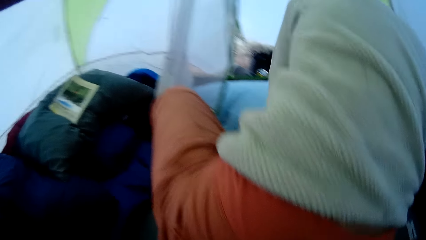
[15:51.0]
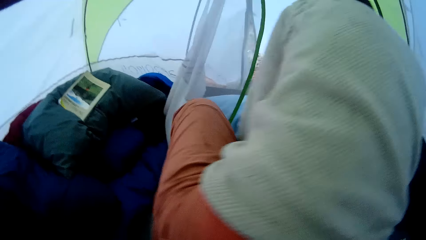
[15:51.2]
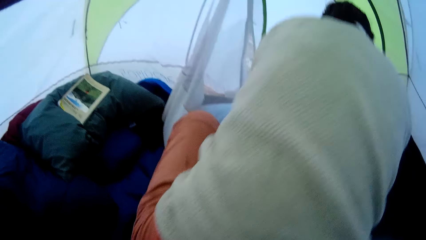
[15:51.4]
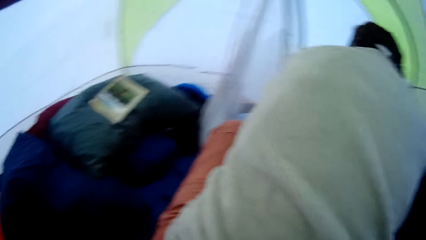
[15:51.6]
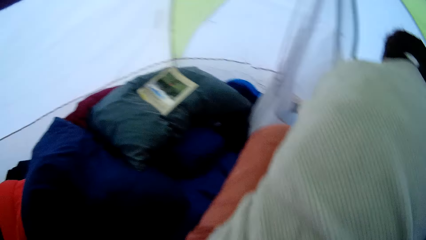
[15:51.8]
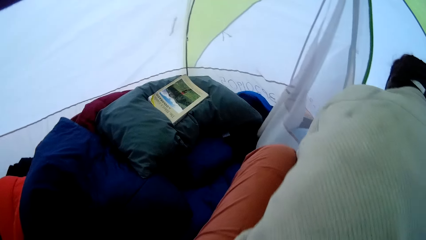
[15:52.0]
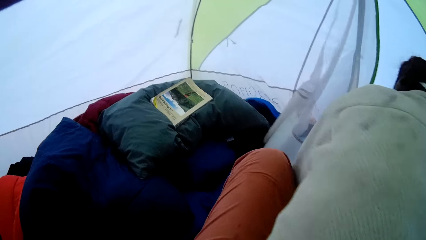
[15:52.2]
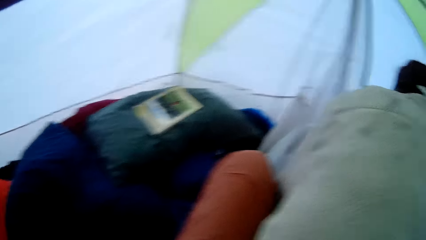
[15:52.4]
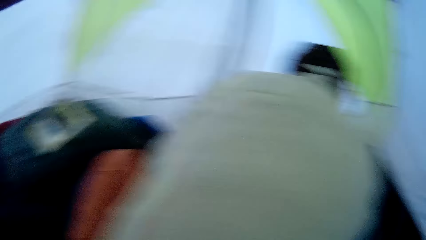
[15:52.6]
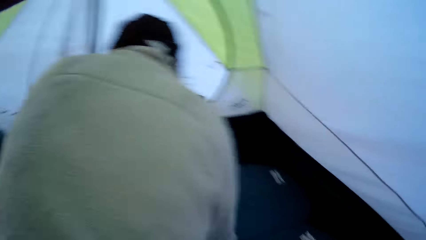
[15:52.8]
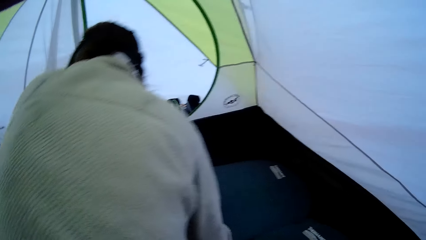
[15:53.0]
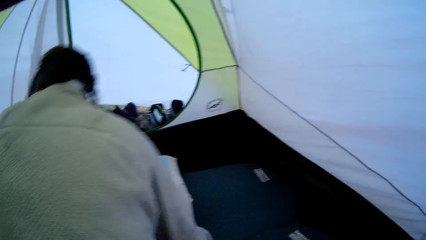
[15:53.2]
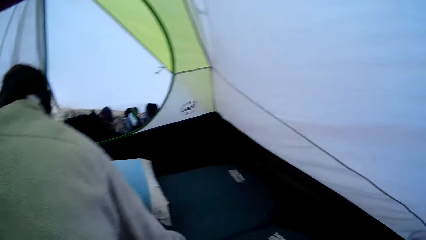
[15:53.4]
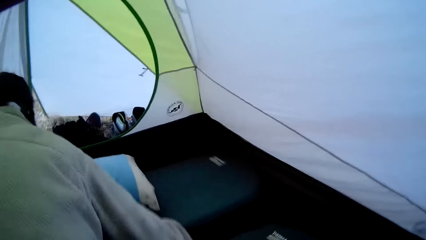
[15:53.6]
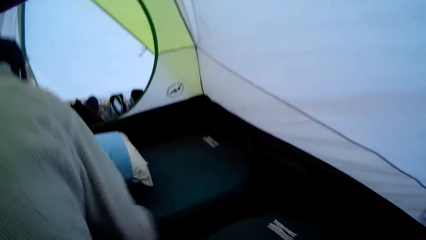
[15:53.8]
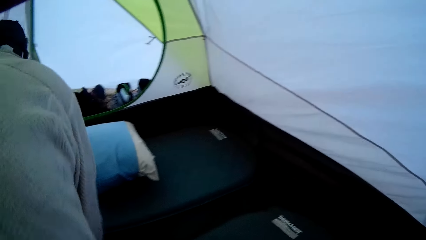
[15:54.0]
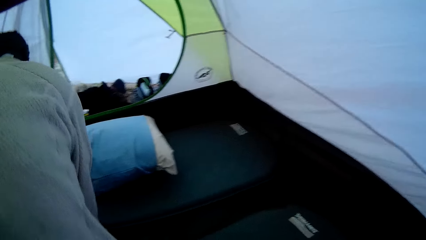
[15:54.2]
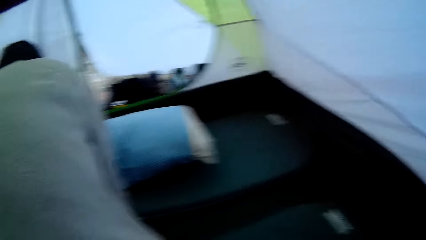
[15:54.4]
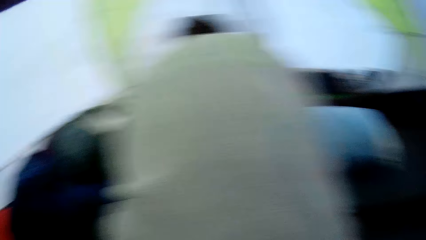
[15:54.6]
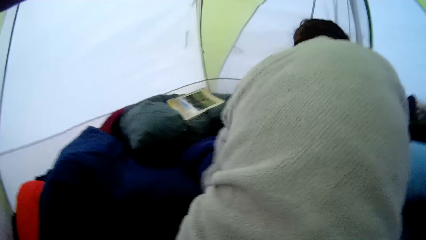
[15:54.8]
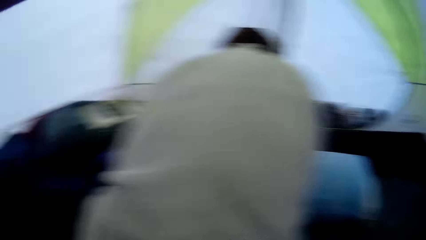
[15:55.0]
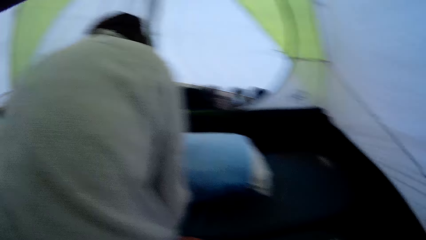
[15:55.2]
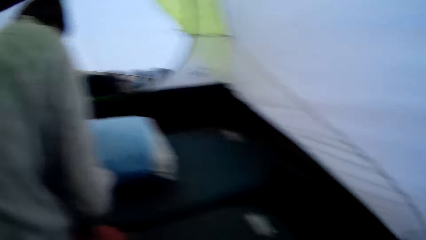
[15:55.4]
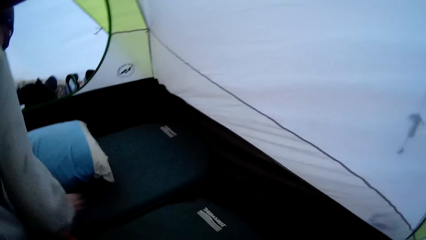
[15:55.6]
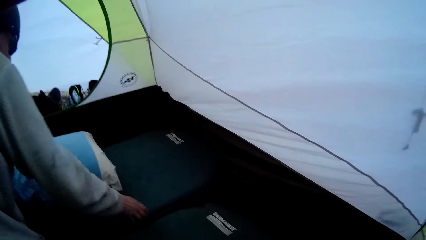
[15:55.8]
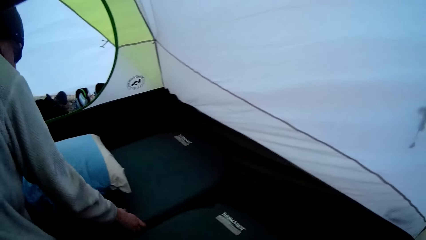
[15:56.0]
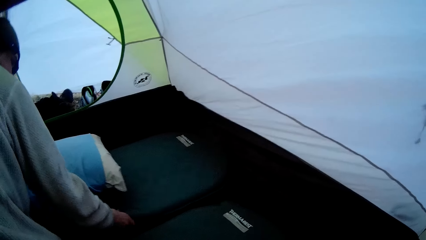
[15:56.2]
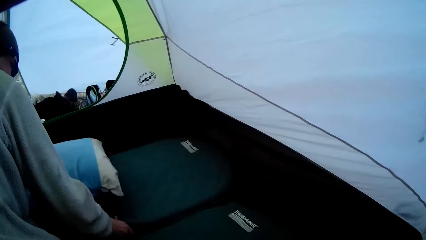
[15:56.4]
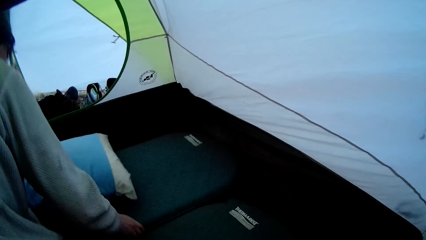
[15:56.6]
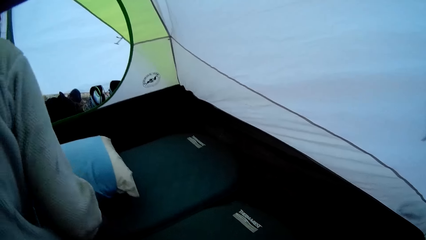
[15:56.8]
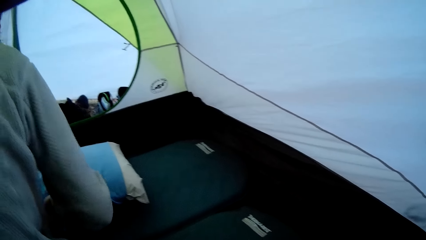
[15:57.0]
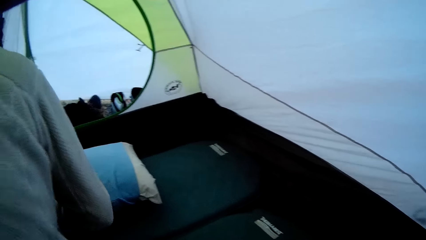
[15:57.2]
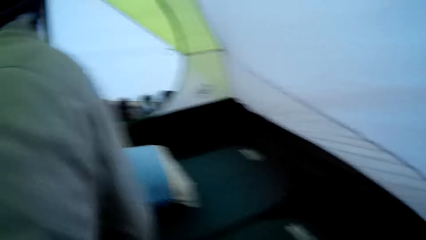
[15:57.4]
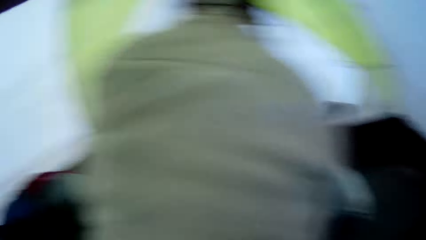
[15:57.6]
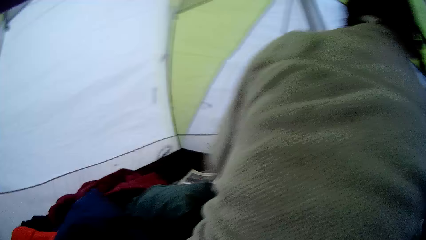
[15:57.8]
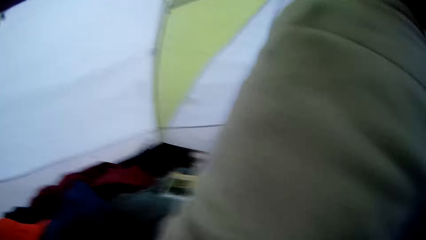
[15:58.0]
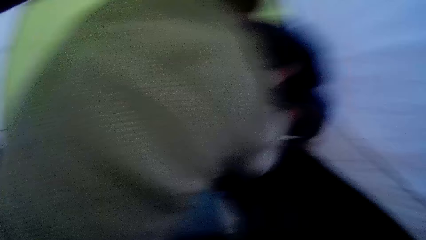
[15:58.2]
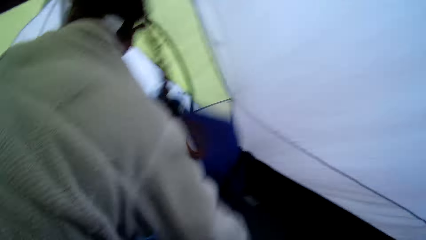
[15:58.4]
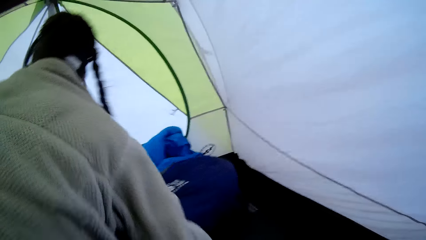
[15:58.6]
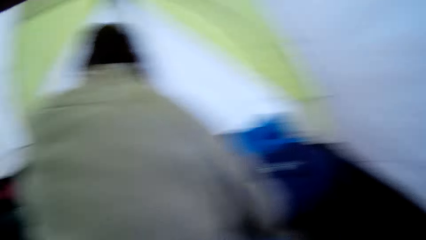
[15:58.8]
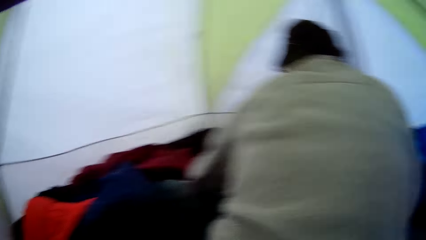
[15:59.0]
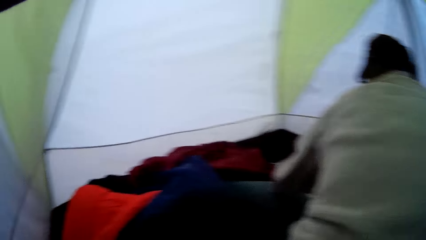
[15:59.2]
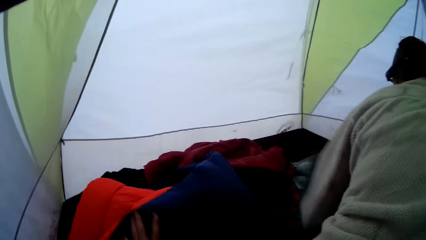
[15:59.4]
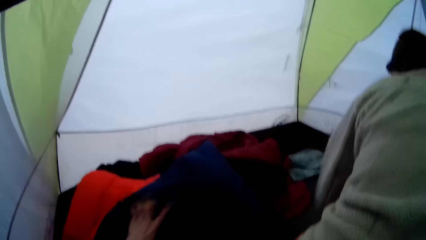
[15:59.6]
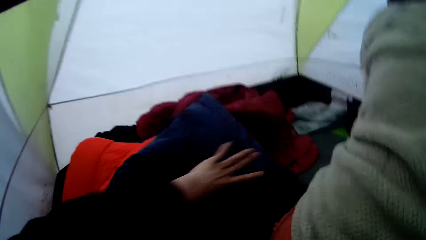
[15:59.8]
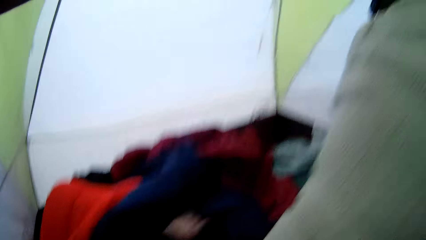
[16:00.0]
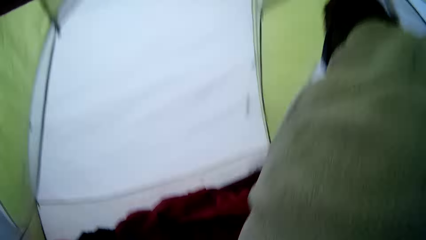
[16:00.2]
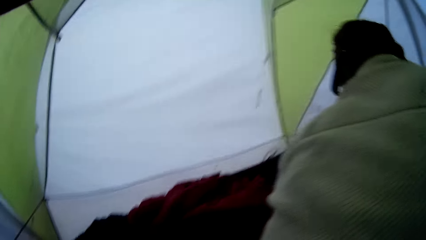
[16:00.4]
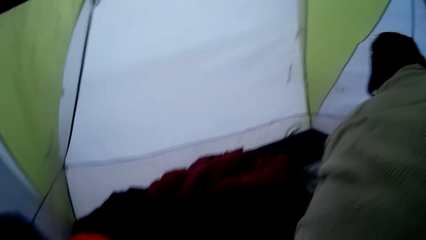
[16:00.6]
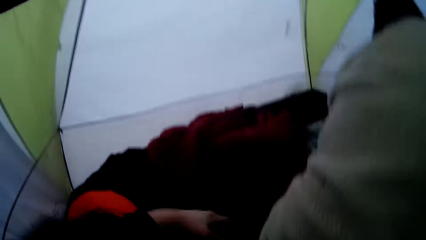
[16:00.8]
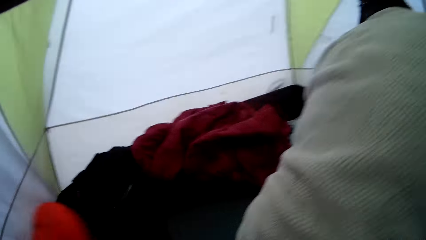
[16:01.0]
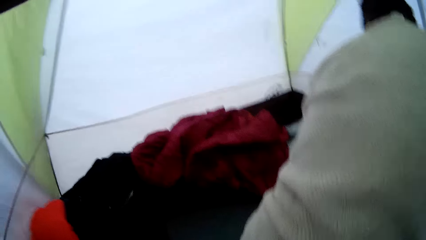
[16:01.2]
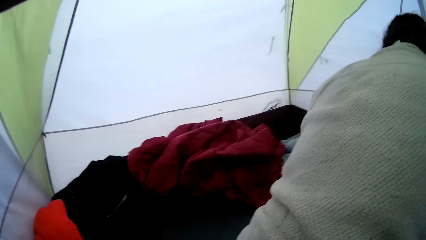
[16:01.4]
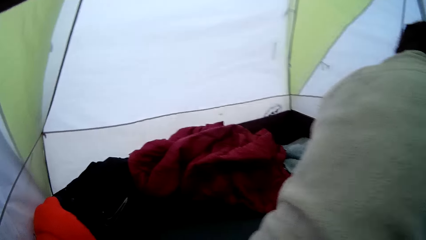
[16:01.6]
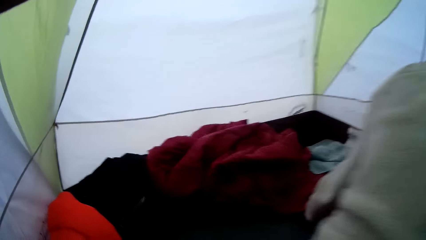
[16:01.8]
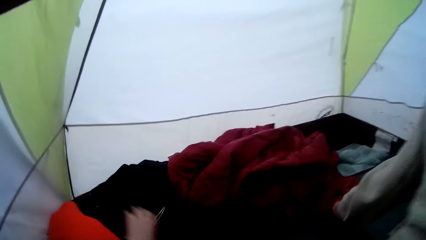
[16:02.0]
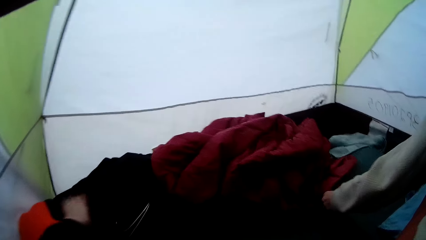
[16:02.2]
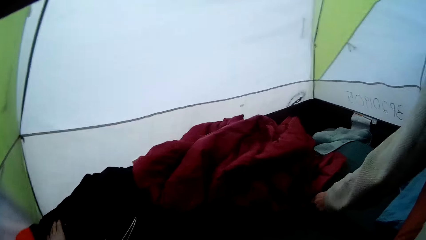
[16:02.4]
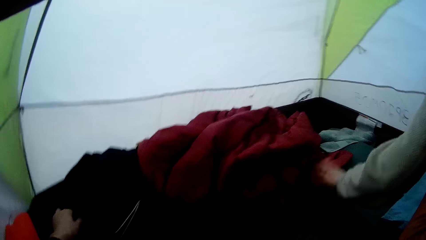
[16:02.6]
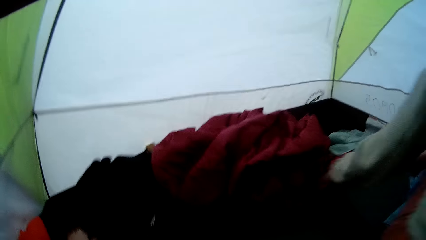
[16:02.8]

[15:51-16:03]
A woman moves the sleeping mat. She moves the sleeping mat again. The camera wearer throws the duvet, moves the sleeping bag, pulls the duvet, and touches something.

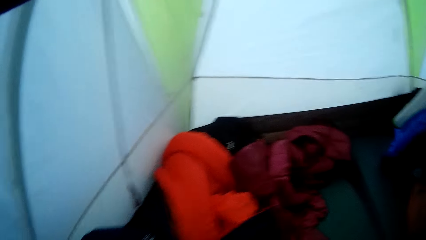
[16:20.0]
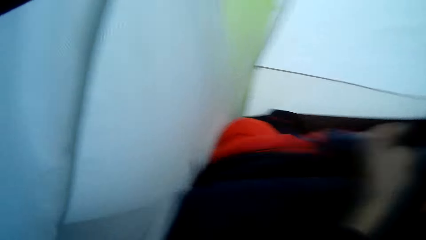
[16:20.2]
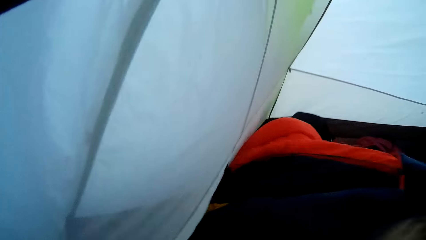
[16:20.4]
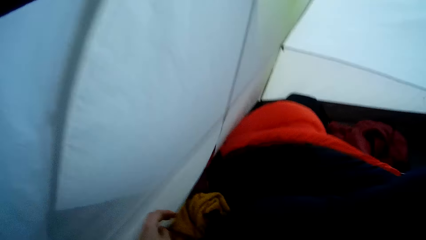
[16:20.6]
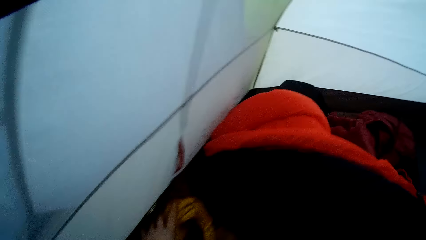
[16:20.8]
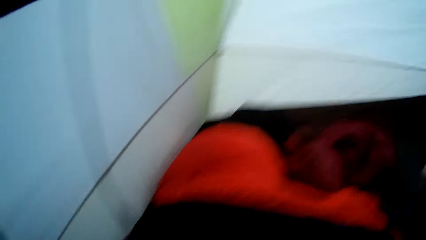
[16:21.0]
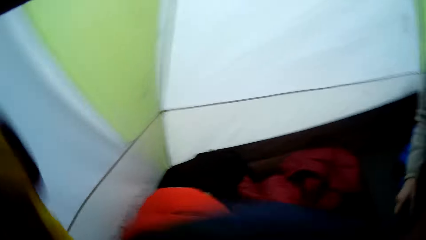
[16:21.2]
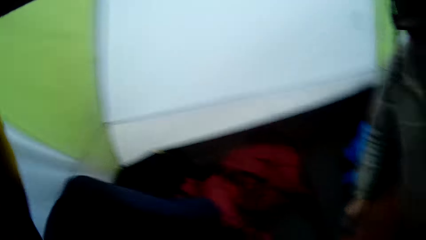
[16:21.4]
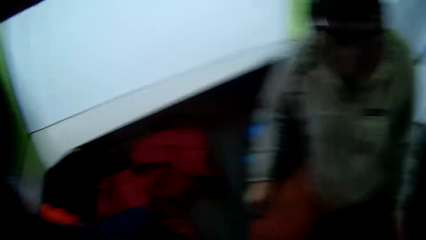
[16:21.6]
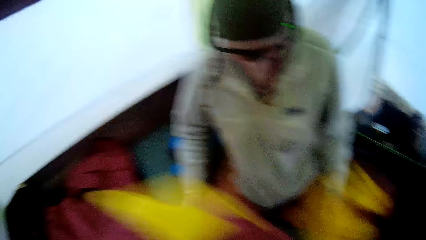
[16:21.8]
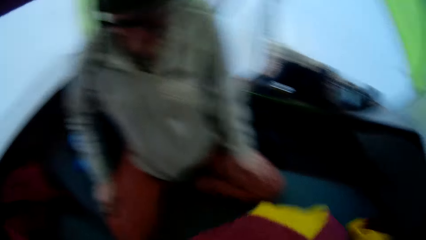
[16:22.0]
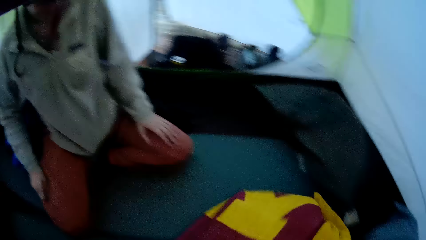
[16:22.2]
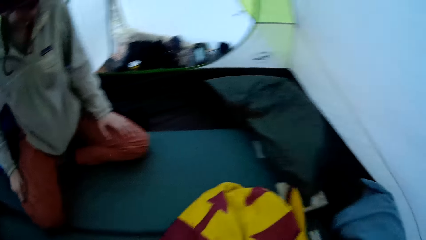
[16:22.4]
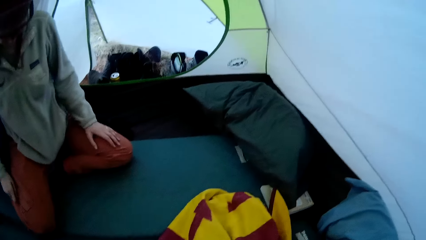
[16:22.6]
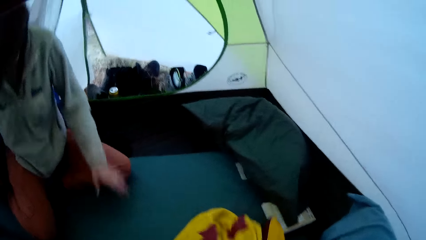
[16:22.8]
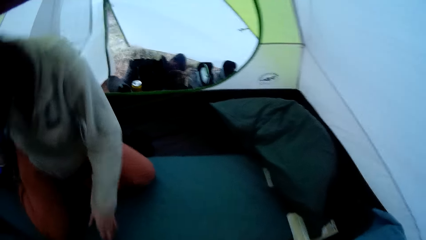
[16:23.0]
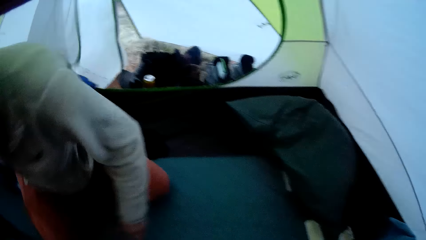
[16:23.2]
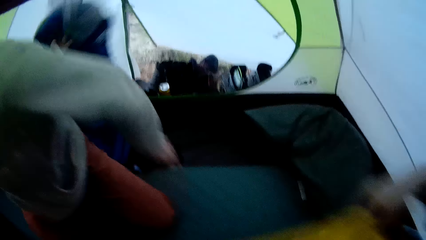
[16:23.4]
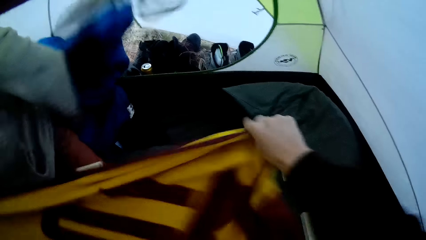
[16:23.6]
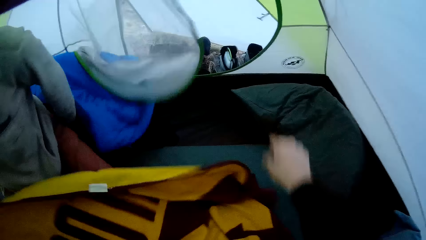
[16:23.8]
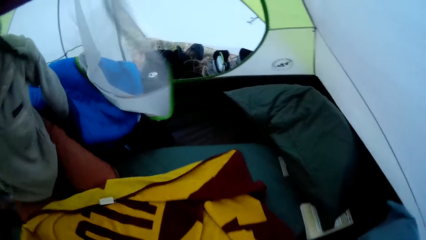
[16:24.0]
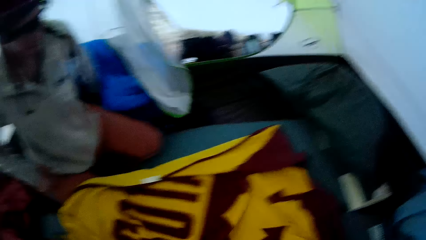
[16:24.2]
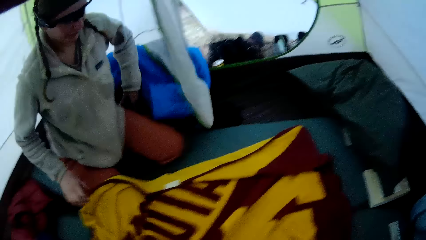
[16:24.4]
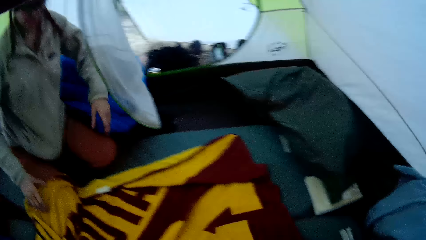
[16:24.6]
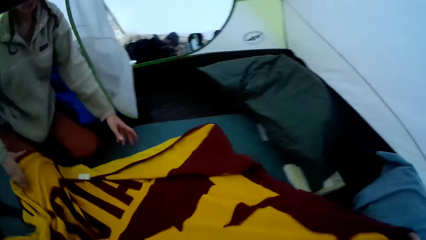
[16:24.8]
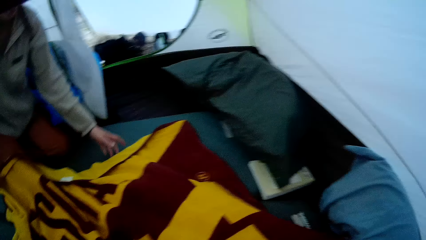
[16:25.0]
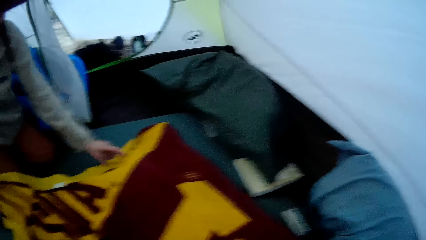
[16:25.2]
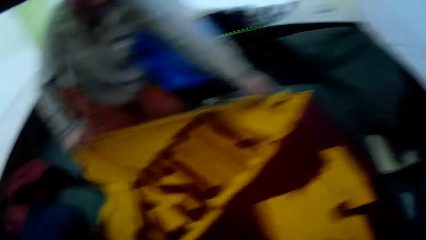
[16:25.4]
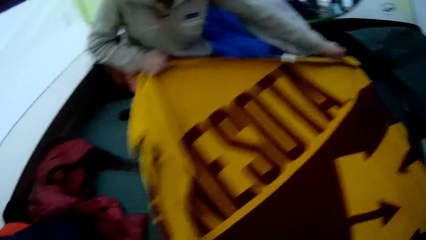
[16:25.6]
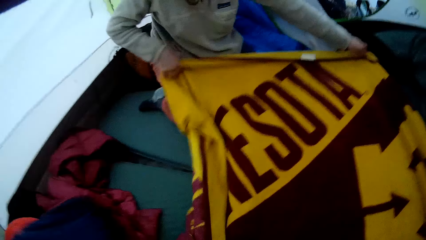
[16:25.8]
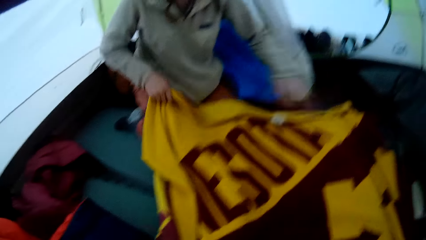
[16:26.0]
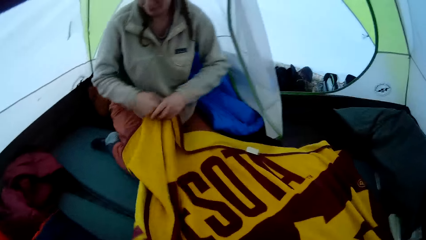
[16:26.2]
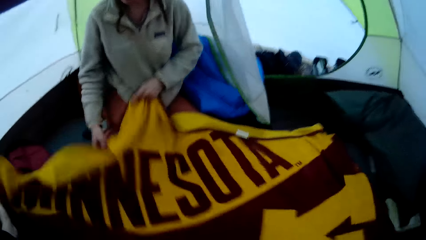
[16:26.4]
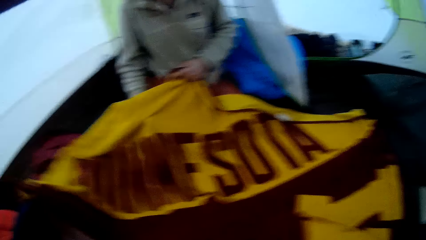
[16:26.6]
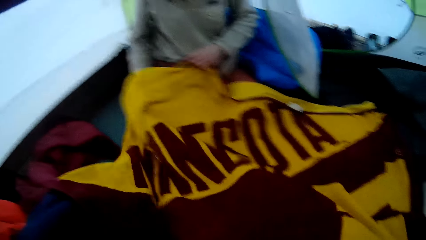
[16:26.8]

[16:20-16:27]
The camera wearer picks up a blanket, pushes a duvet, holds the blanket, spreads a bed cover, and drops the blanket. A woman spreads the bed cover and holds the blanket. She holds the blanket again.
